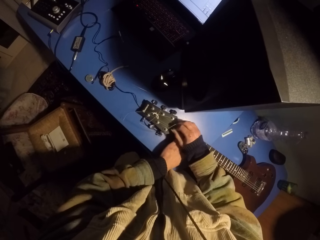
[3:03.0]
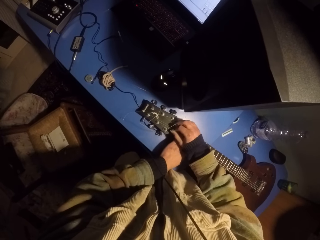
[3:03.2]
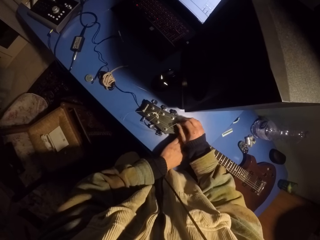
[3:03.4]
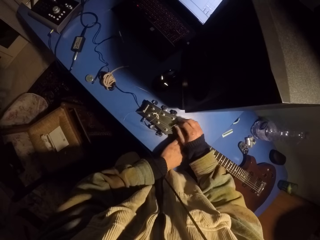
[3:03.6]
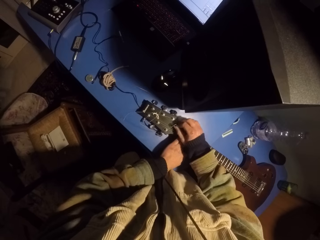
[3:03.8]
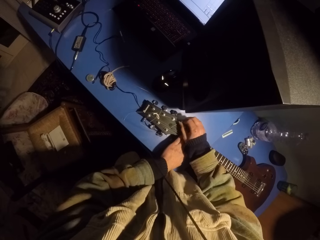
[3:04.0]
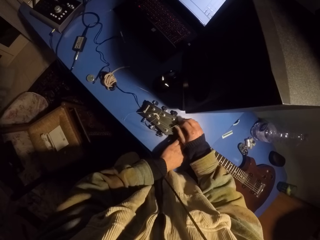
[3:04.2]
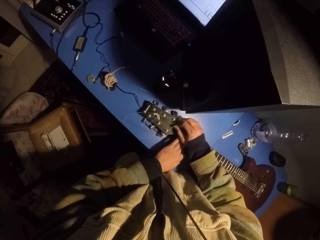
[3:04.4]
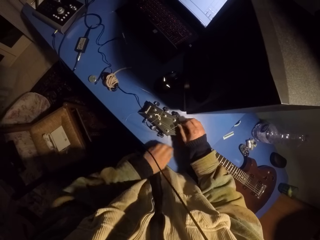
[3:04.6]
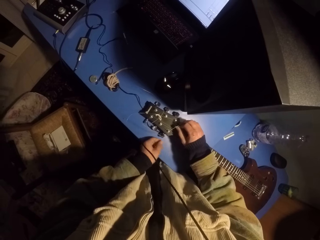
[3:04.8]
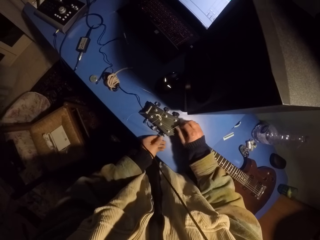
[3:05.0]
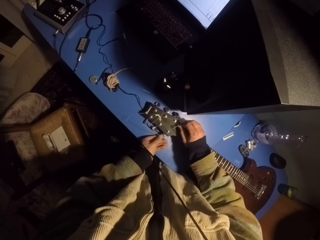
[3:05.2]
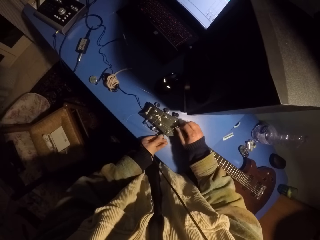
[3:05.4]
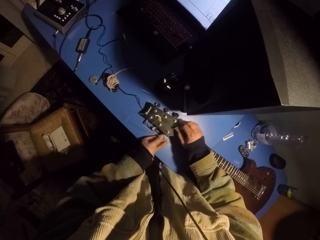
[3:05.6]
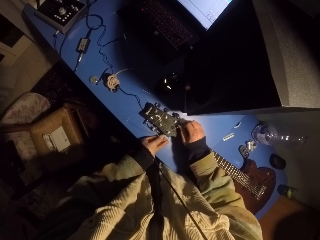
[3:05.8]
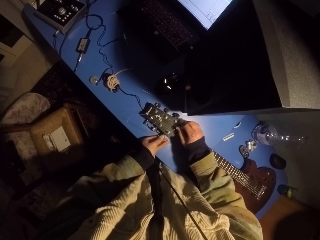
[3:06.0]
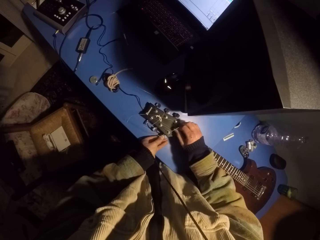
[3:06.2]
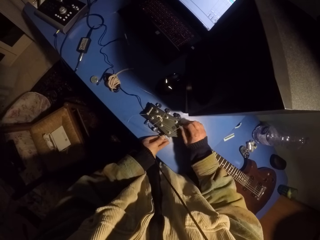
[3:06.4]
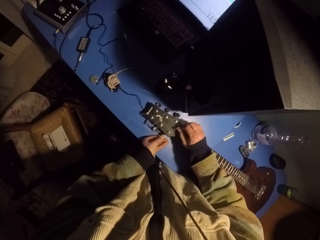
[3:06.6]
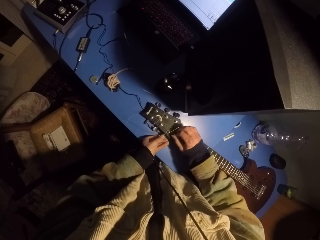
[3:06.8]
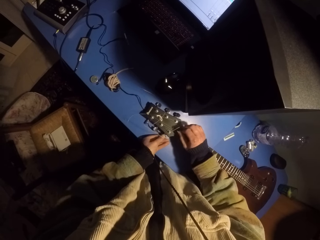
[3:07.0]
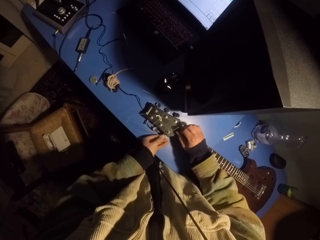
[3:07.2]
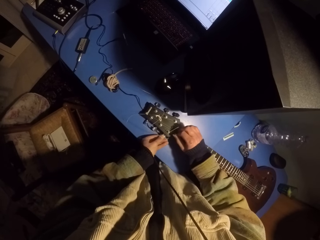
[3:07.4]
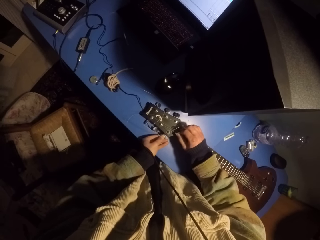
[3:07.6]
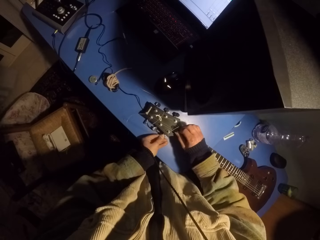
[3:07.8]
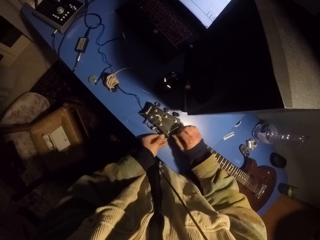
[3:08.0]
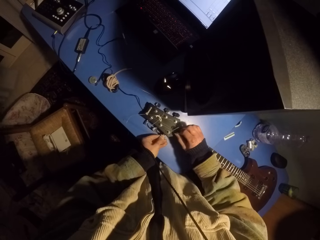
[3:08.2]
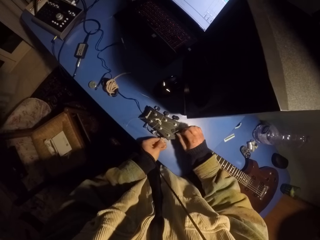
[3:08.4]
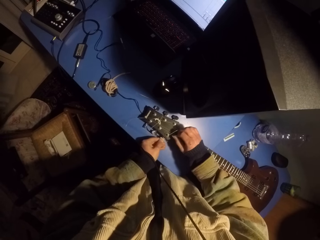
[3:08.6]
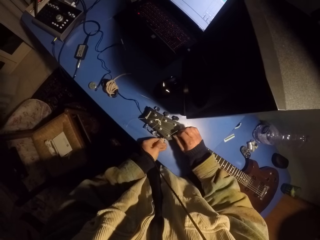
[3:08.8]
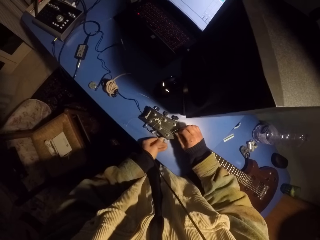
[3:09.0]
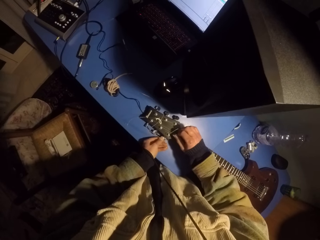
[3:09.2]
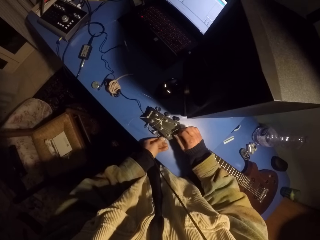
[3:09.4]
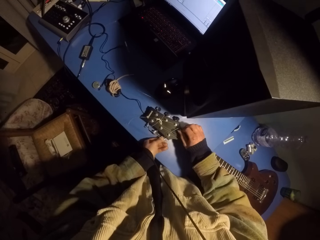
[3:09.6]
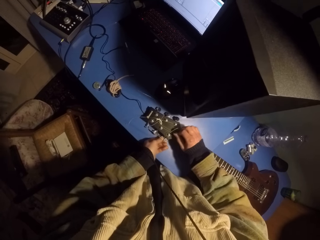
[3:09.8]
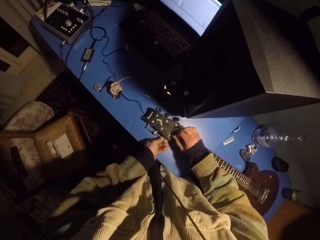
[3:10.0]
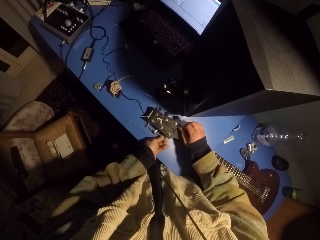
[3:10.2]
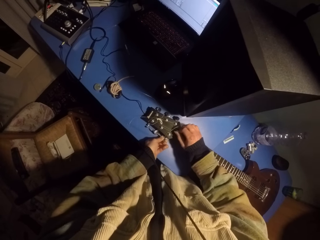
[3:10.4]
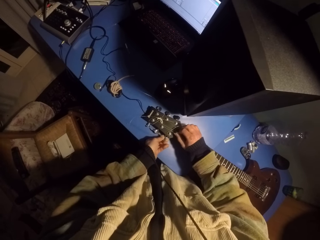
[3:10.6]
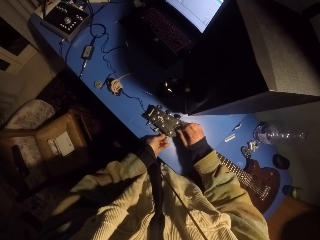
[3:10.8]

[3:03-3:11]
The camera wearer turns a guitar peg.

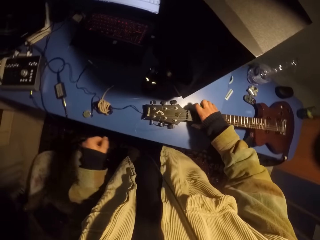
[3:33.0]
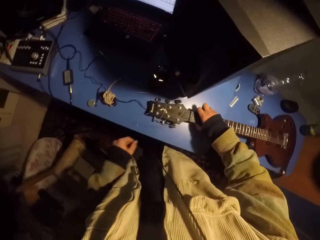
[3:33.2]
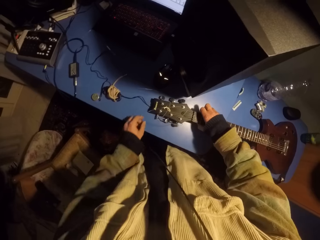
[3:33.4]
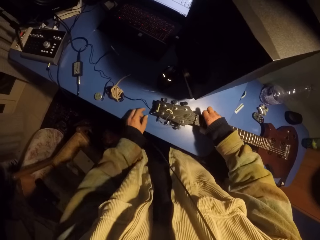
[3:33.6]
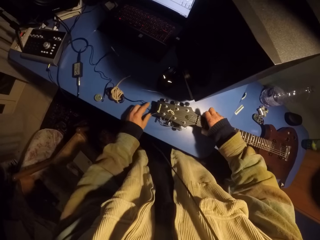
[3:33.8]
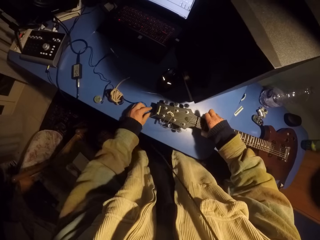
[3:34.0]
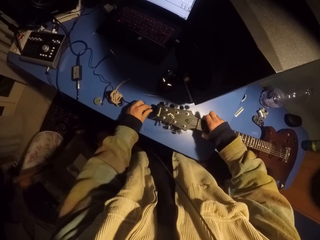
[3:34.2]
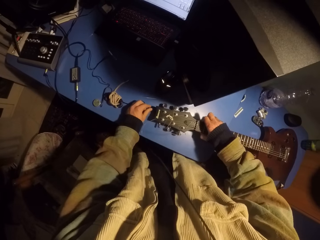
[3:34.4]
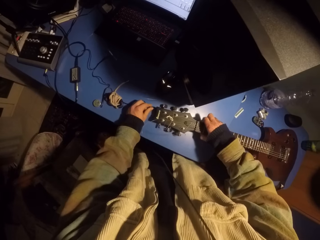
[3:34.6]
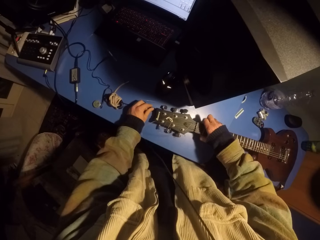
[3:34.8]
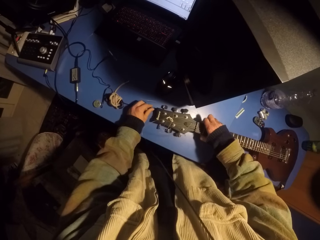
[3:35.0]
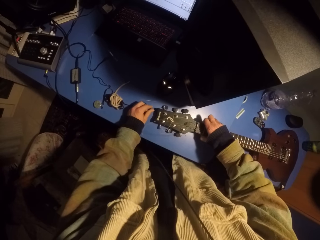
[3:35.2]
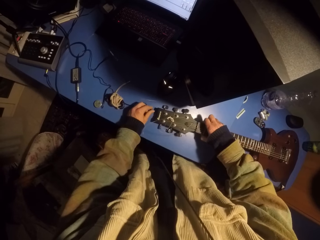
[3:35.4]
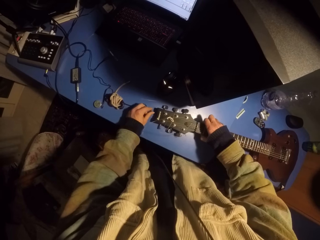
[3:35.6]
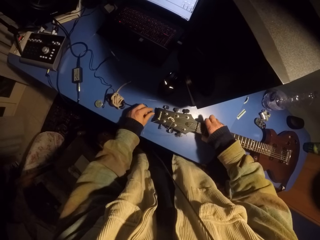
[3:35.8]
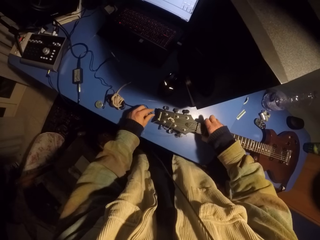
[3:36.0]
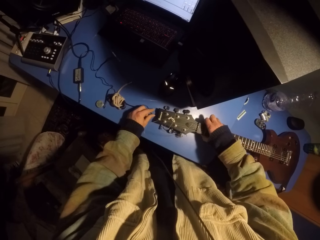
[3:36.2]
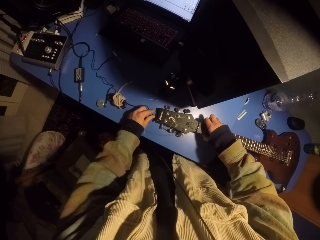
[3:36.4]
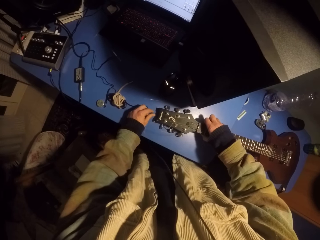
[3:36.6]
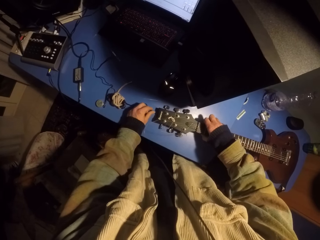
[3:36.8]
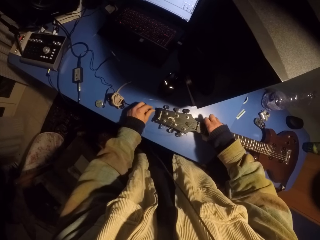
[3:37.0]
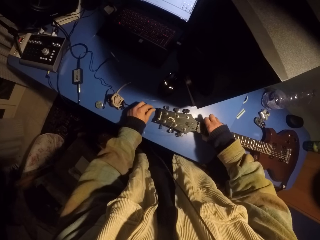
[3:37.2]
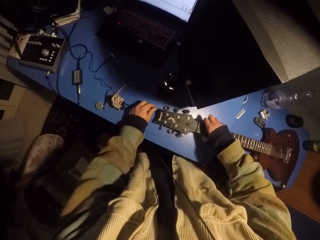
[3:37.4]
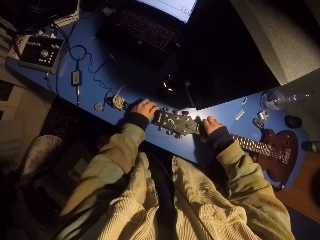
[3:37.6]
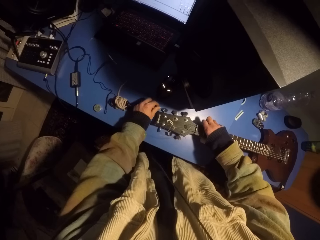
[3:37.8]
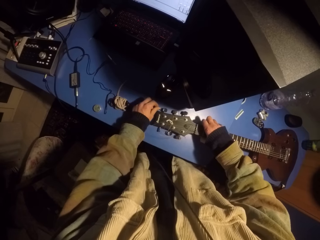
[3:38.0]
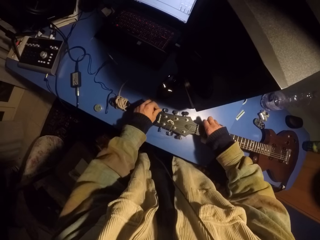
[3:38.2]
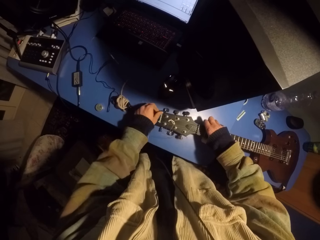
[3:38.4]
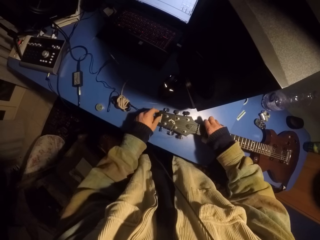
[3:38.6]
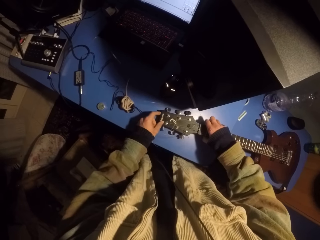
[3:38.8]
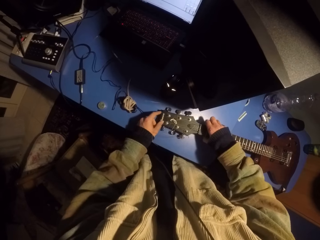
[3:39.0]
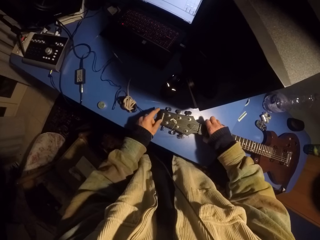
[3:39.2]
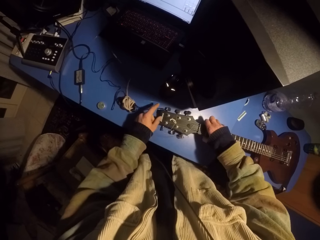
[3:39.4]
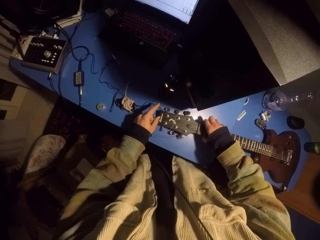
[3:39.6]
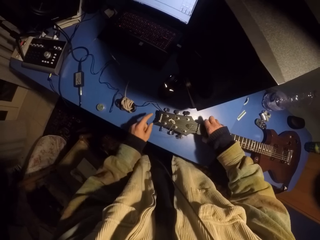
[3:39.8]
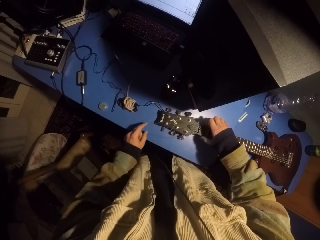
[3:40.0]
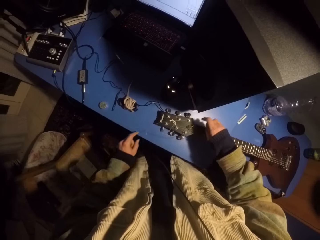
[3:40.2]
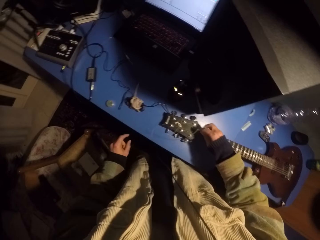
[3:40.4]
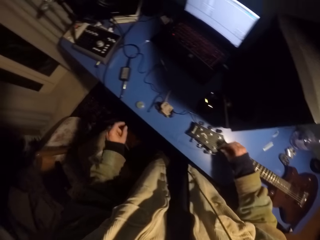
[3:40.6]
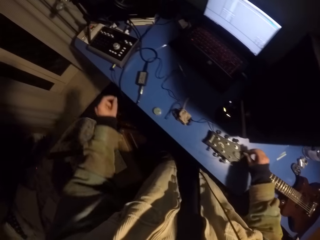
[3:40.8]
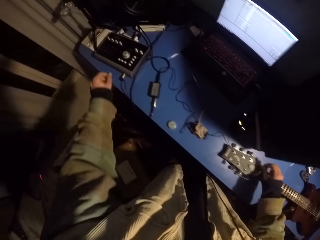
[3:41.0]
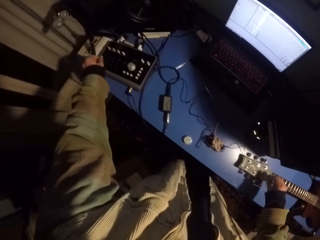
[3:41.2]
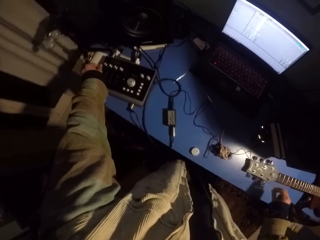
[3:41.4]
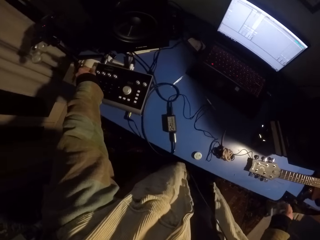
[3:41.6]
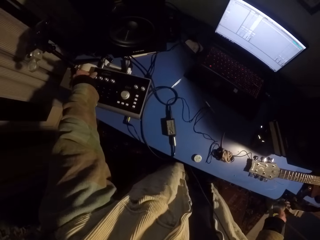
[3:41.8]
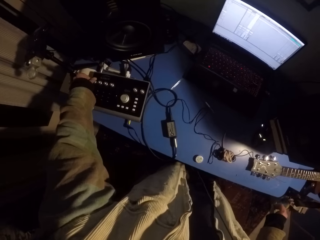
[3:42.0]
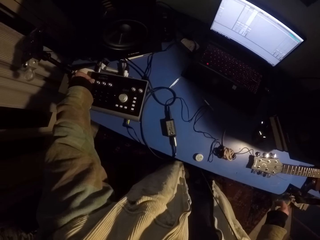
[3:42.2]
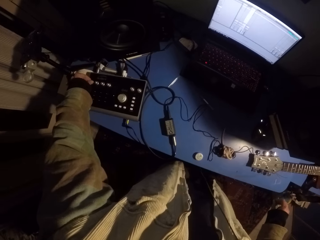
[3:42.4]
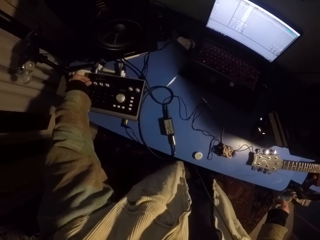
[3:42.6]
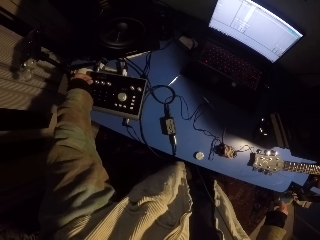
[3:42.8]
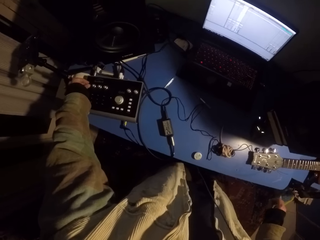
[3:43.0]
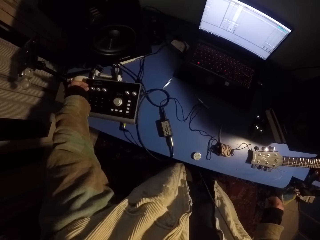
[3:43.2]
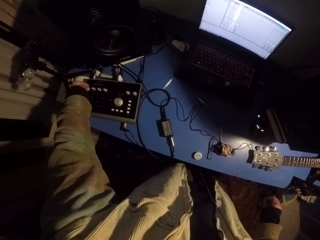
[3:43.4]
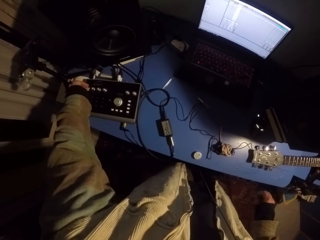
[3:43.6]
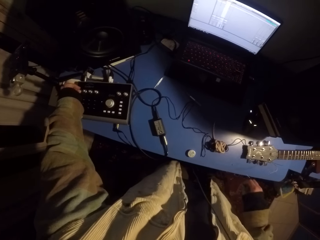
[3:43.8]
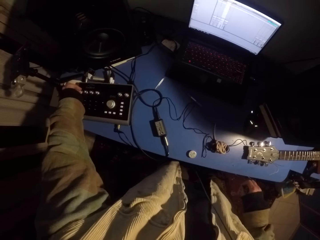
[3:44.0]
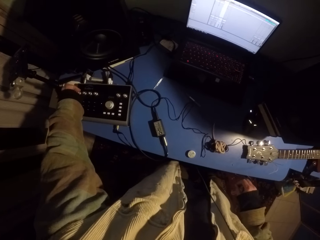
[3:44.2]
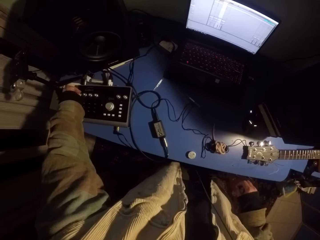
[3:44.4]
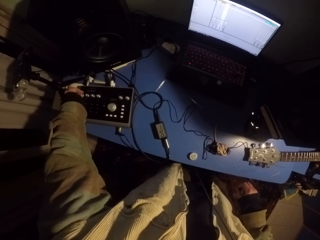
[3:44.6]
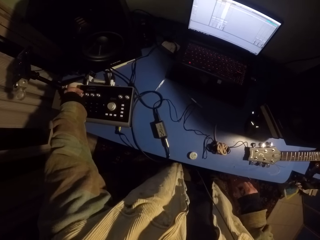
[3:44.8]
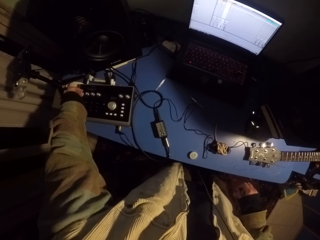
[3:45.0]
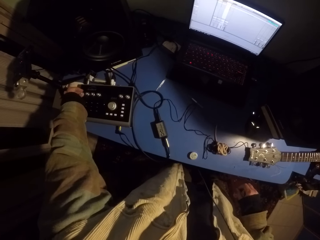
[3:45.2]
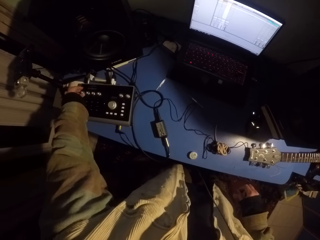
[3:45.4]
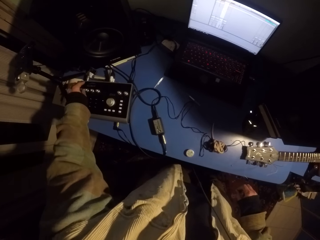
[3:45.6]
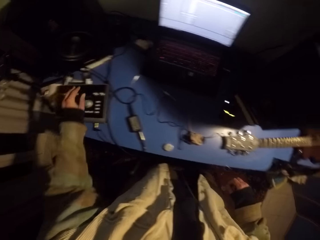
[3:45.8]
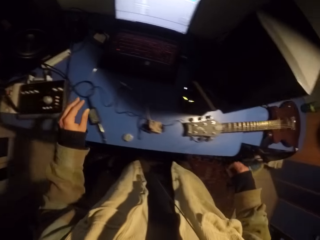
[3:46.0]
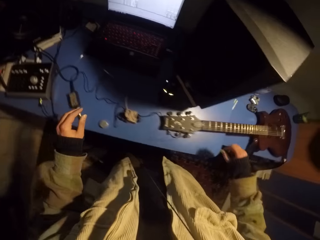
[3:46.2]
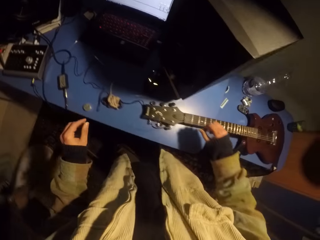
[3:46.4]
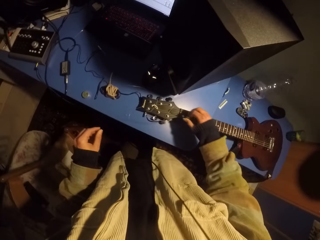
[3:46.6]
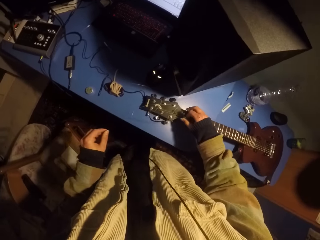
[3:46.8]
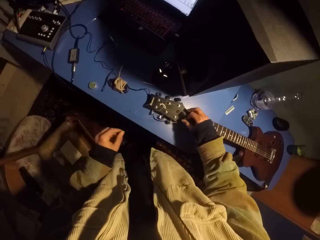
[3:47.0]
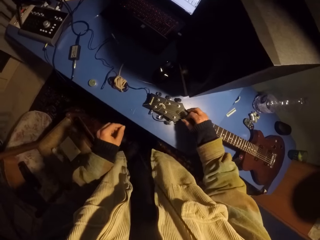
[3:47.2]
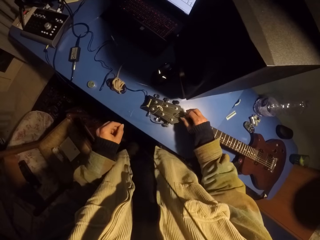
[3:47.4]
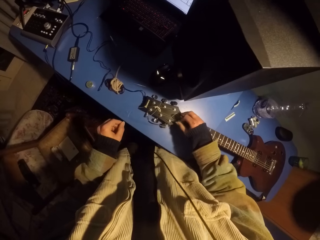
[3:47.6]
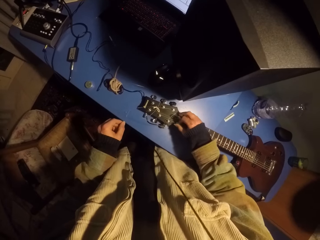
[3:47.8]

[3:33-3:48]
The camera wearer lifts the guitar. They adjust the guitar cable on the table. They move a wire on the table. They adjust the amplifier. They turn a button on the mixer.
